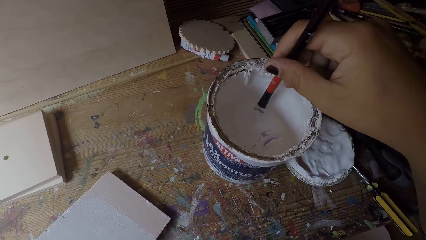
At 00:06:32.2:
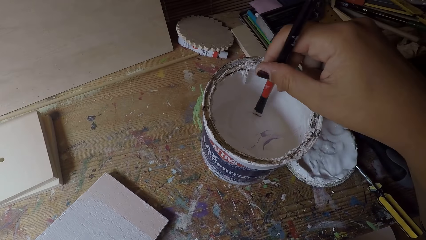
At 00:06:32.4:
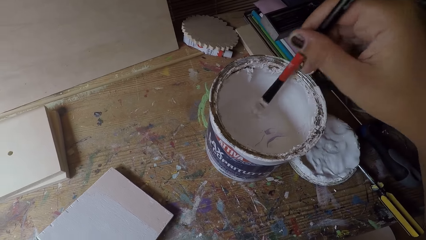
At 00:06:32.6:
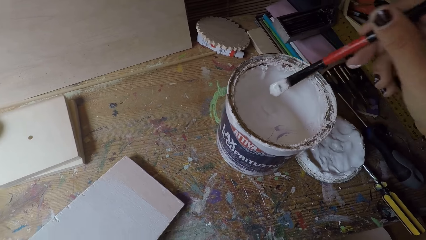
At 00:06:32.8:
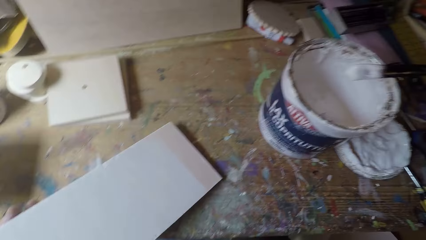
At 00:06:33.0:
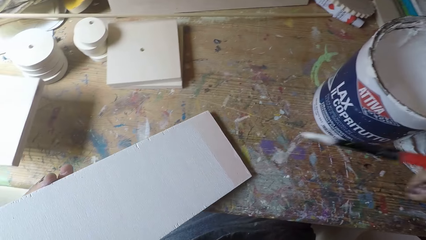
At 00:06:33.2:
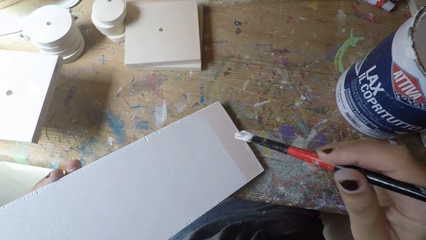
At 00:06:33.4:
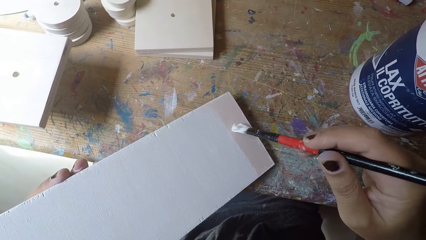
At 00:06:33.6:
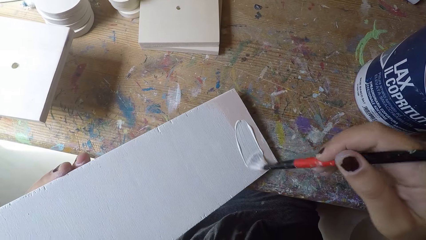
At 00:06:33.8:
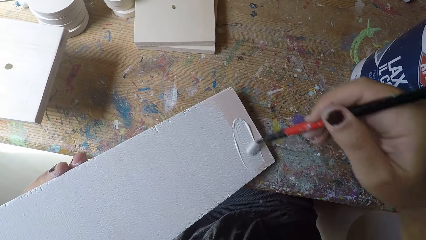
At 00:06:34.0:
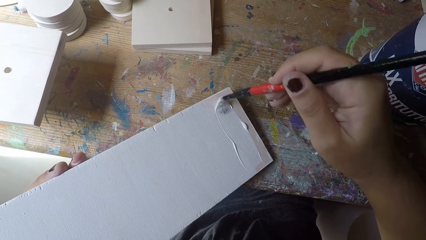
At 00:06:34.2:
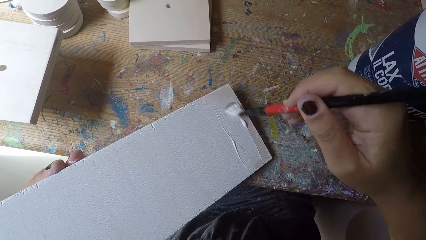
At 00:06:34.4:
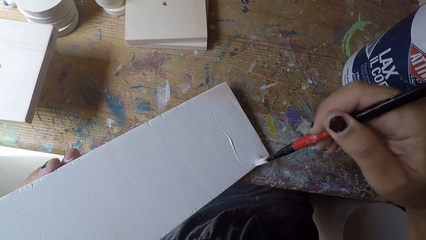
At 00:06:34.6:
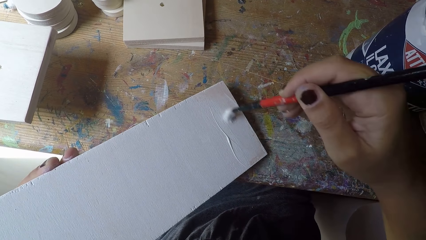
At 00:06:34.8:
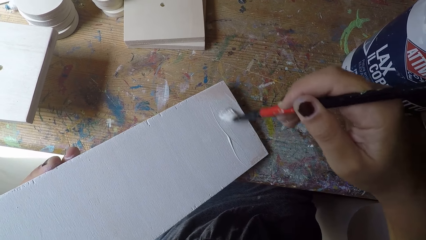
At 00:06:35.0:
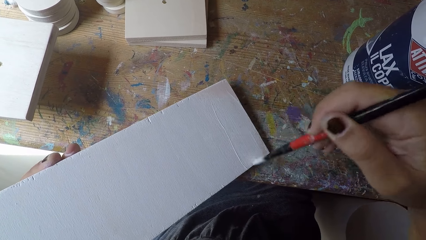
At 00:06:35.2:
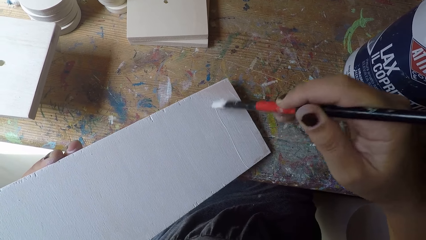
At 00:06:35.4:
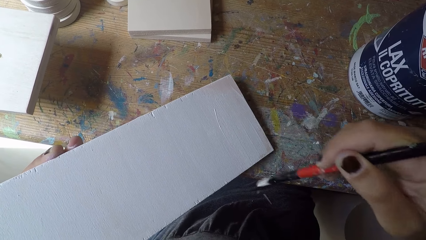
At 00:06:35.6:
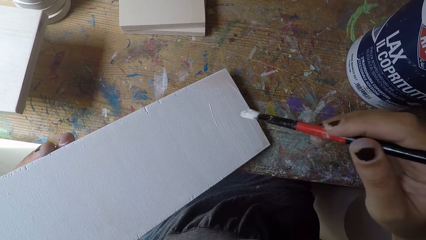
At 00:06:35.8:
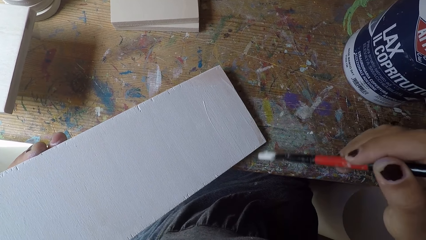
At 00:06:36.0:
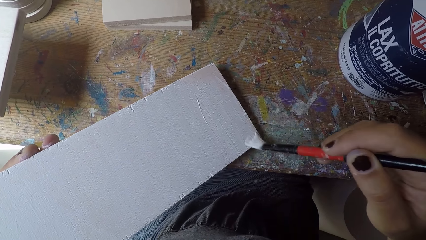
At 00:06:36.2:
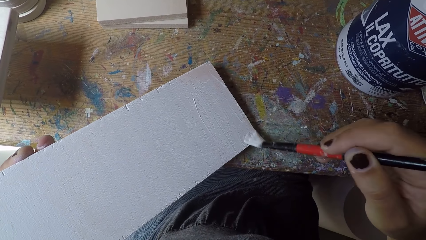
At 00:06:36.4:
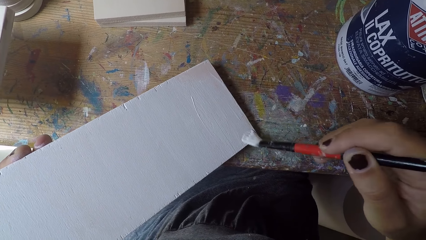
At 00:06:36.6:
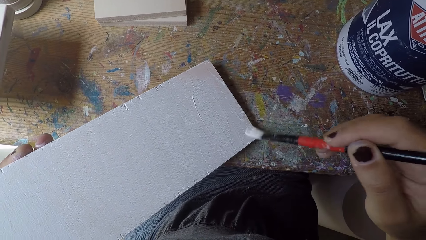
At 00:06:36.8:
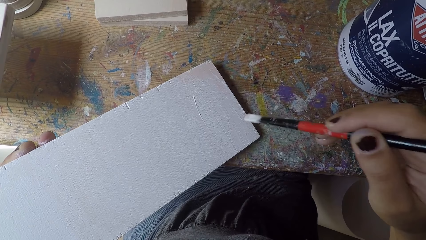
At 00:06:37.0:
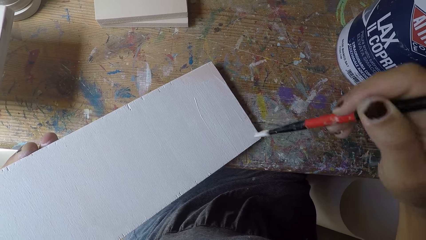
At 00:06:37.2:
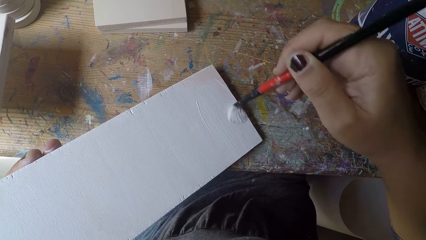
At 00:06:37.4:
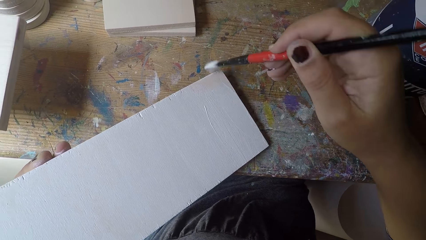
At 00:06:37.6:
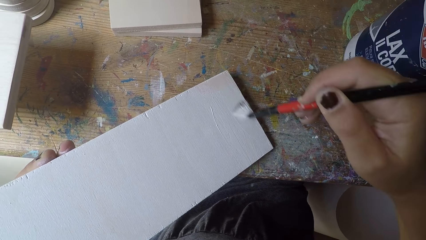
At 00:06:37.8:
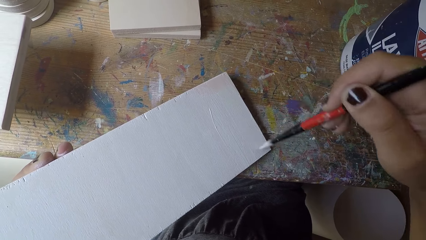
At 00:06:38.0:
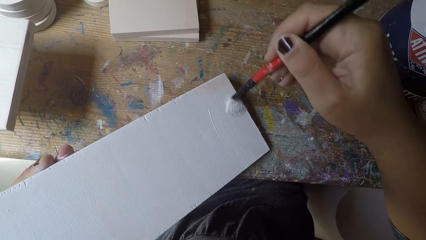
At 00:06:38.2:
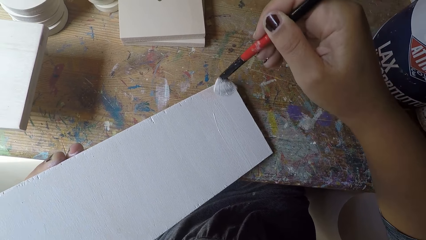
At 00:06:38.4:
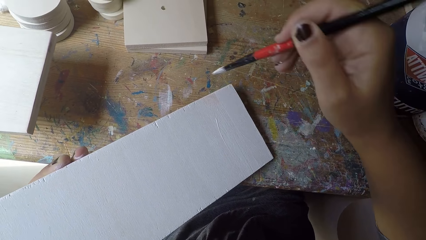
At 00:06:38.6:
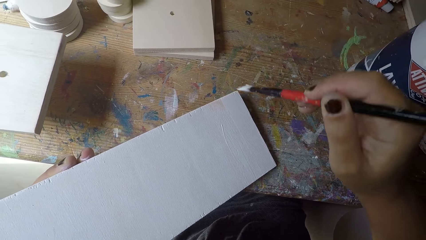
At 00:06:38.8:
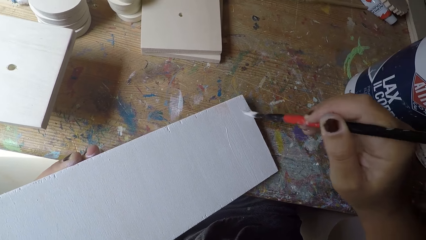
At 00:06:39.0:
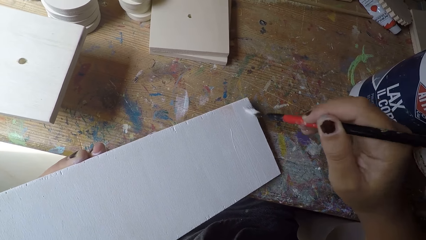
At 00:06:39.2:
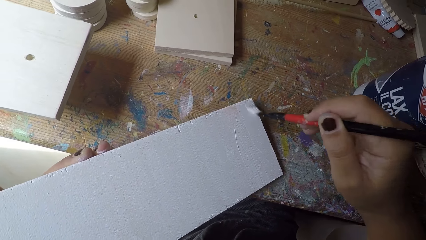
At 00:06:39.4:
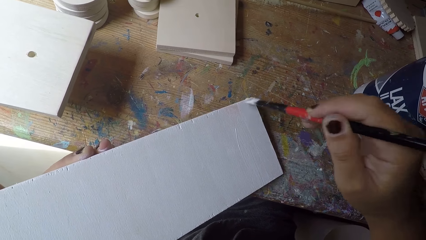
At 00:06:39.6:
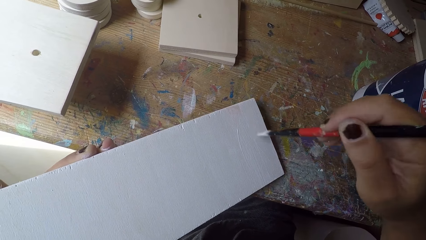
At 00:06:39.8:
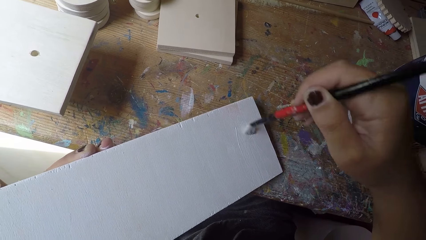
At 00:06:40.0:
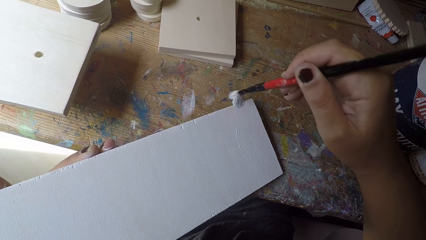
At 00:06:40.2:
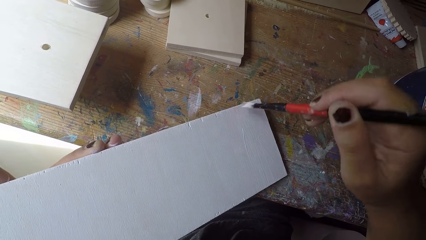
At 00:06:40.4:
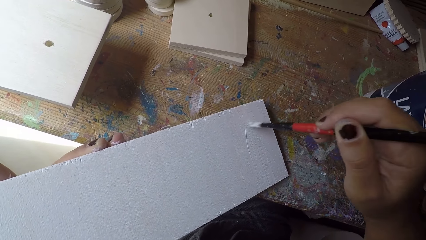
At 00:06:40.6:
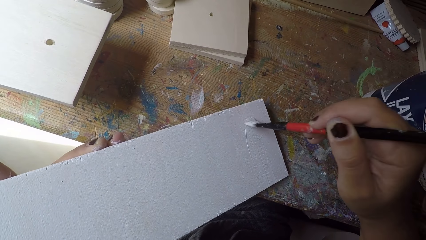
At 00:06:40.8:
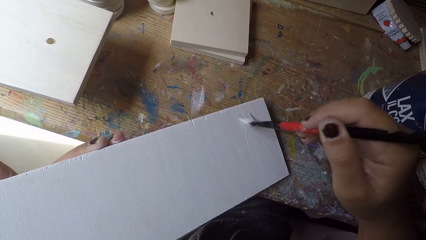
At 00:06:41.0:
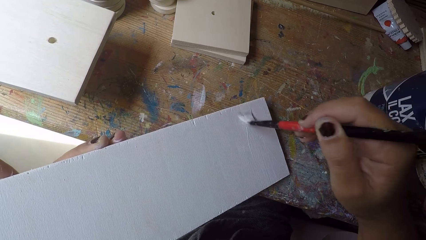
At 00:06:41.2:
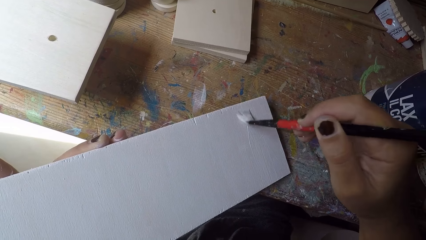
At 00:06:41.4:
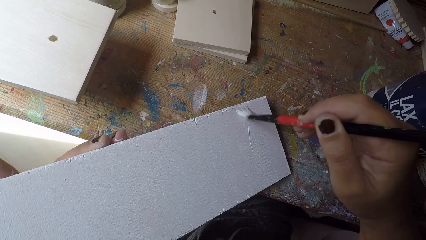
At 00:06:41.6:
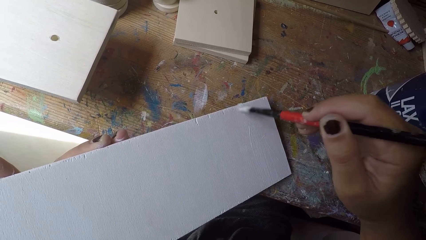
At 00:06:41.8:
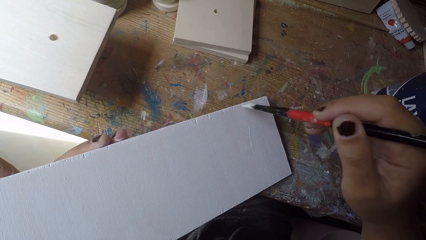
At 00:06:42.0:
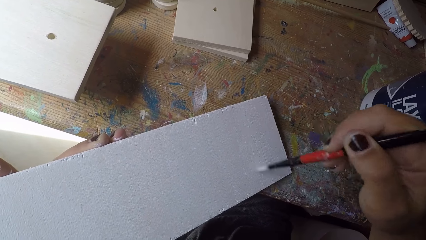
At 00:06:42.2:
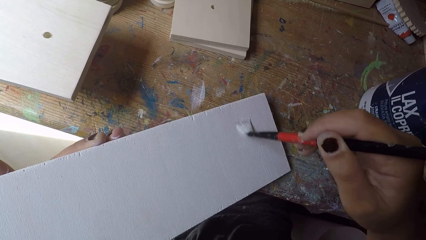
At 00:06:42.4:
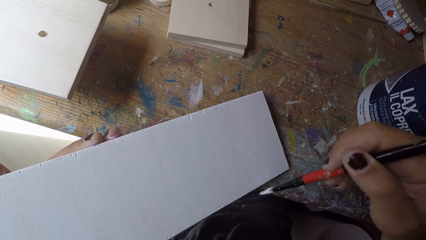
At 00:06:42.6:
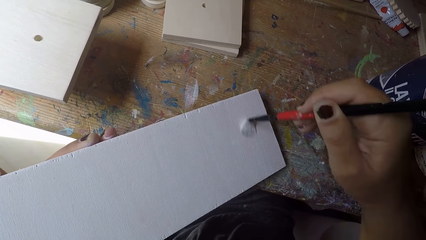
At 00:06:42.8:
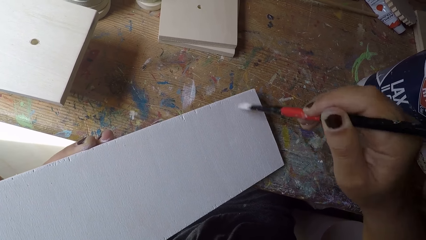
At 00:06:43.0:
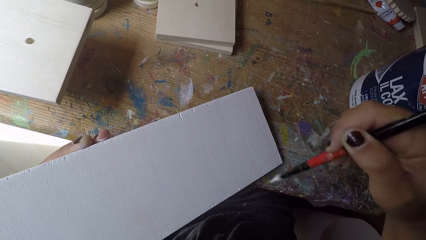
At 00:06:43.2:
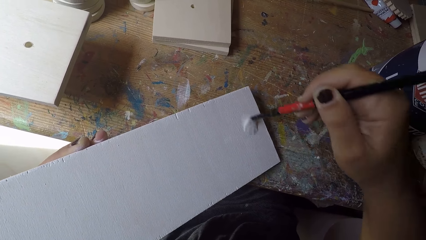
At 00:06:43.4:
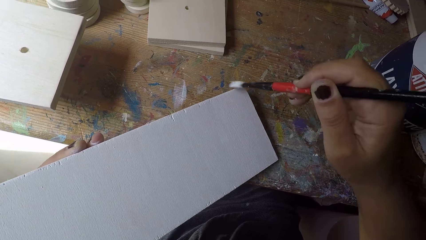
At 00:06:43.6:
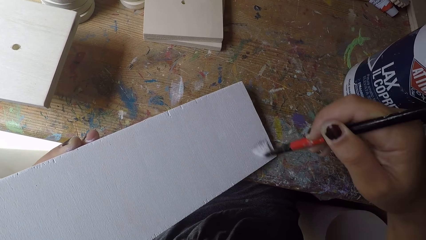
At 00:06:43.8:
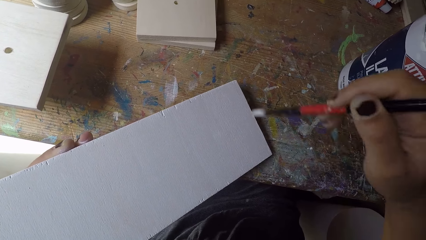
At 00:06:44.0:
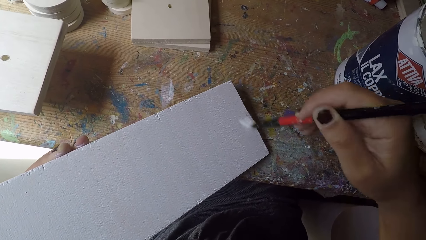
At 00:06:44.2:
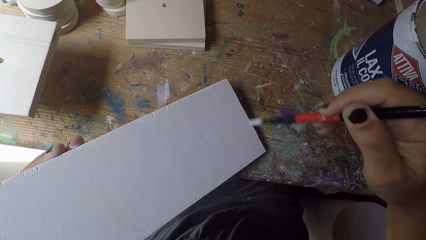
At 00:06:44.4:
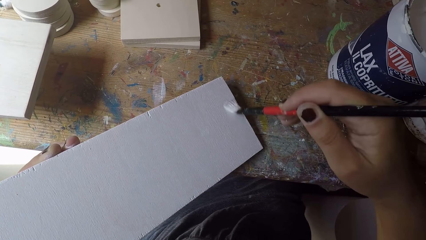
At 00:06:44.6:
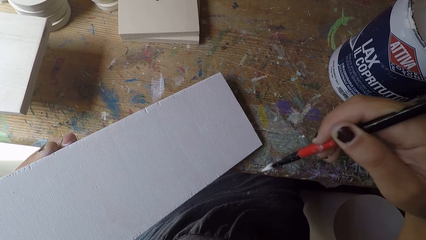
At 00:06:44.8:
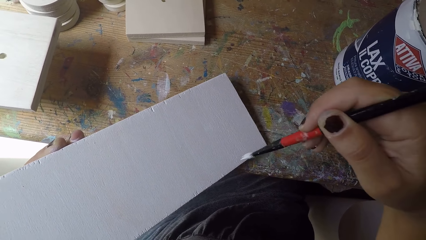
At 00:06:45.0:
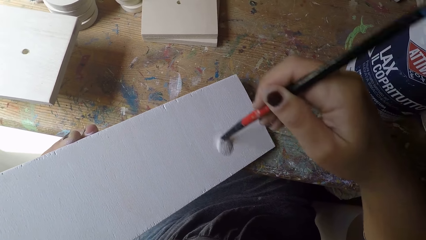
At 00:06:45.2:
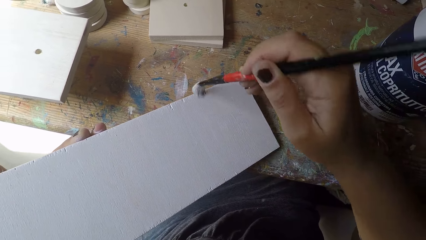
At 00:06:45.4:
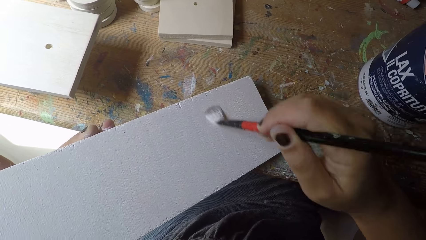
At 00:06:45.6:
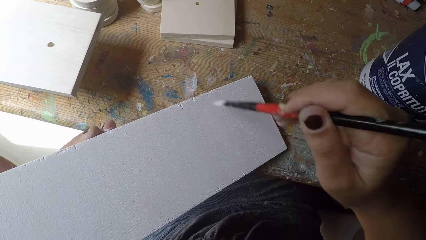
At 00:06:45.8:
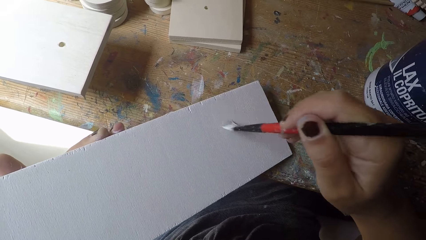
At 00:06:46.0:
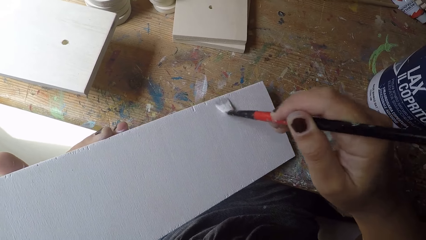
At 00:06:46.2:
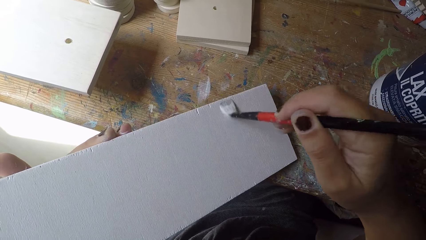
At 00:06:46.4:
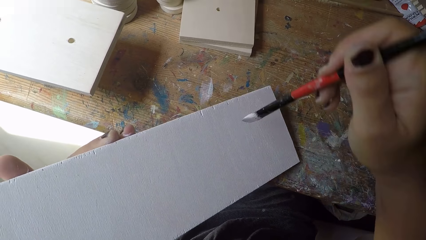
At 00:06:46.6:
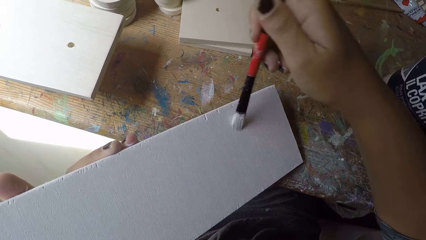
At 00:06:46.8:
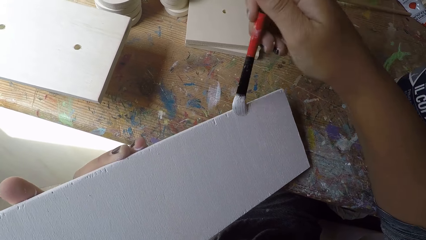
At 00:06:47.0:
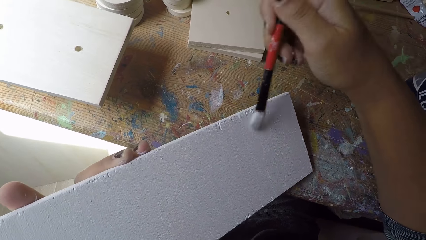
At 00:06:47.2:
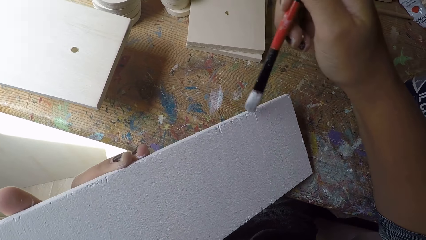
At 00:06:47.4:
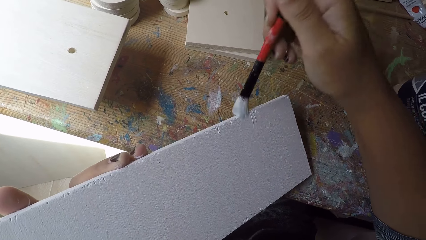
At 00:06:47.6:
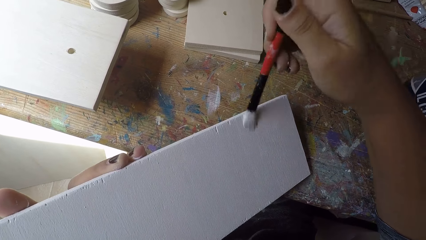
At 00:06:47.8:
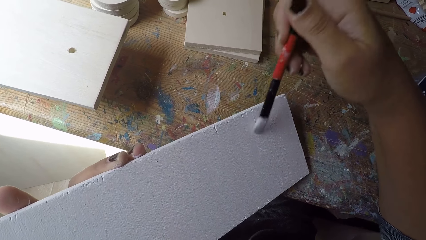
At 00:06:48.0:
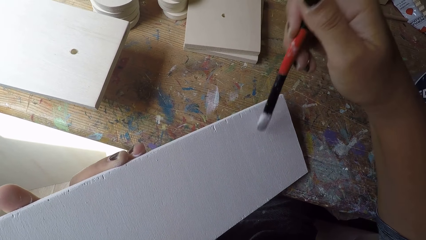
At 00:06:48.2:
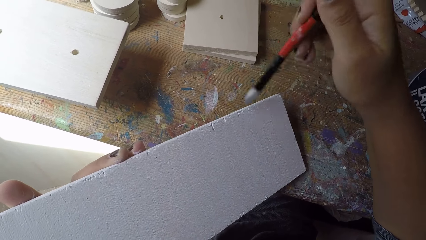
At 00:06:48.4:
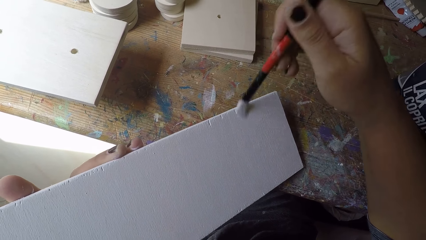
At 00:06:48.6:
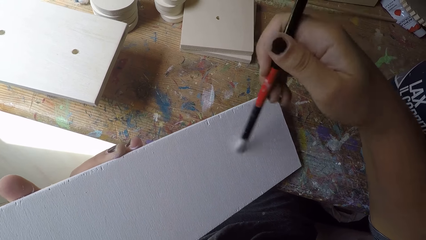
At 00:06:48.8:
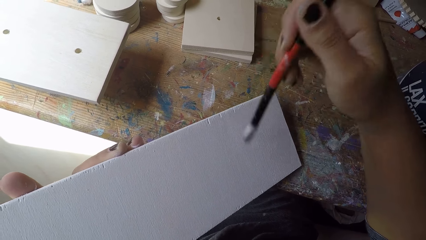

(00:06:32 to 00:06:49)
The camera wearer dips the paintbrush in his right hand into the paint can. He paints the wooden plank with the paintbrush in his right hand.
